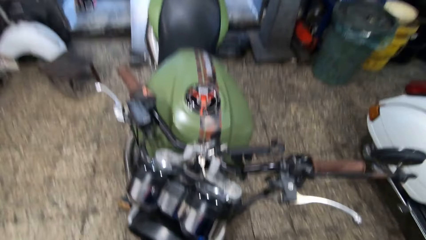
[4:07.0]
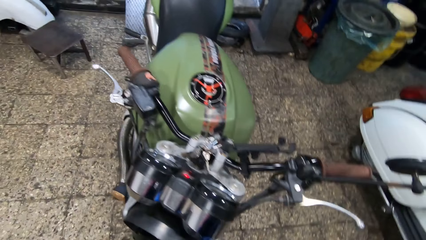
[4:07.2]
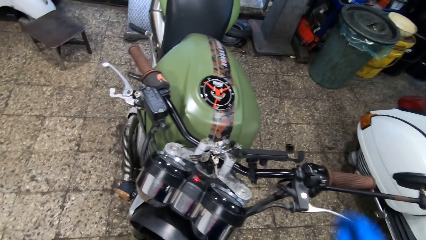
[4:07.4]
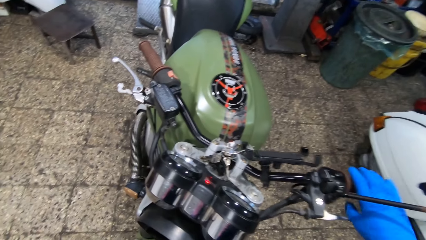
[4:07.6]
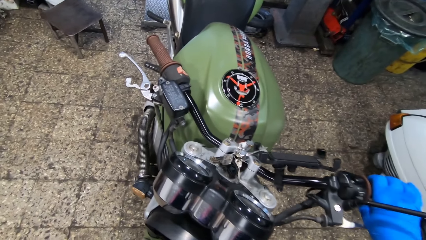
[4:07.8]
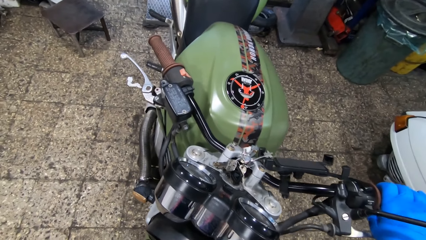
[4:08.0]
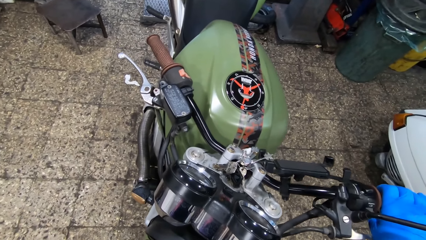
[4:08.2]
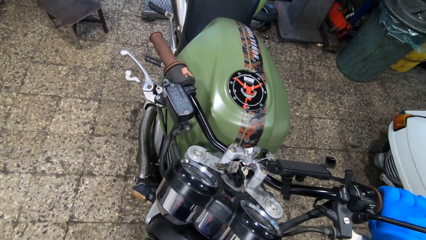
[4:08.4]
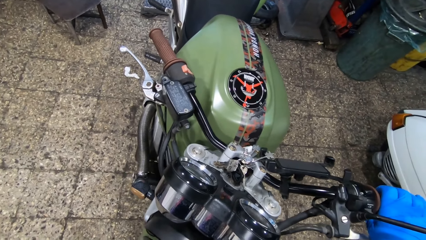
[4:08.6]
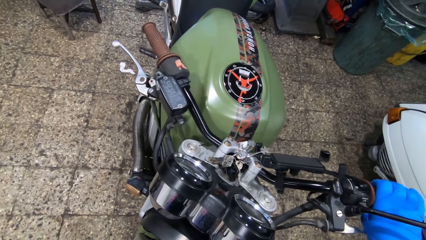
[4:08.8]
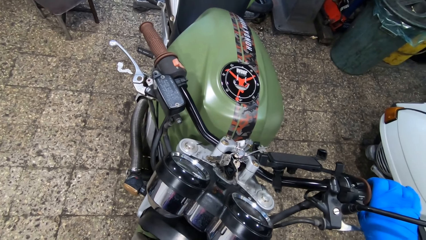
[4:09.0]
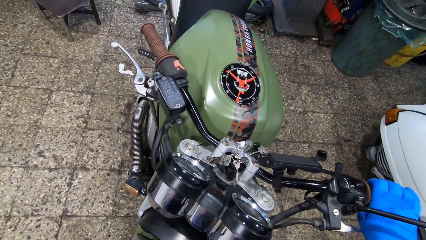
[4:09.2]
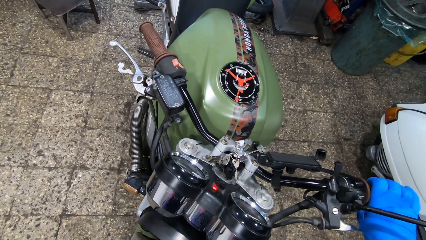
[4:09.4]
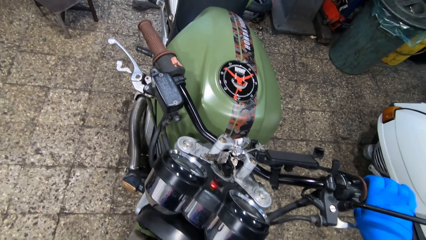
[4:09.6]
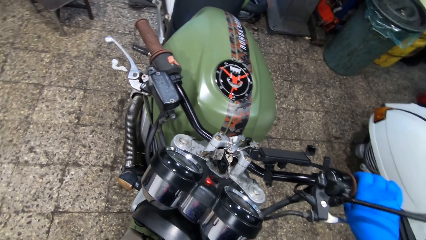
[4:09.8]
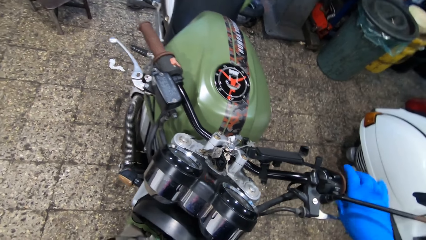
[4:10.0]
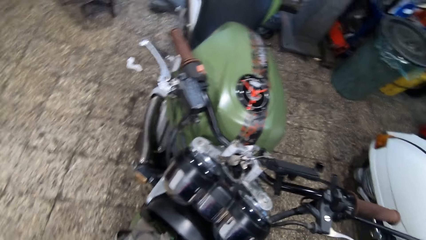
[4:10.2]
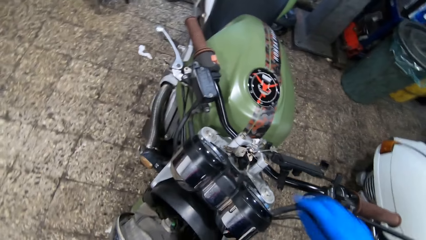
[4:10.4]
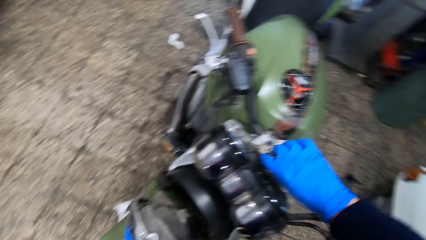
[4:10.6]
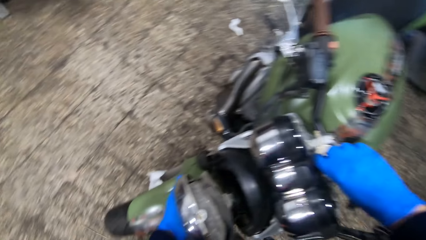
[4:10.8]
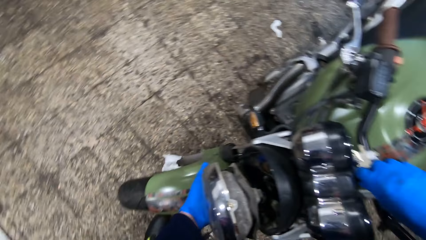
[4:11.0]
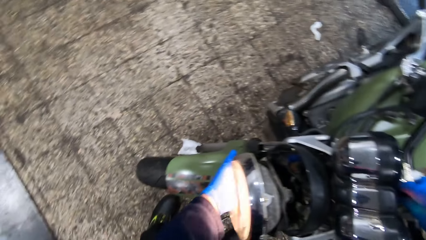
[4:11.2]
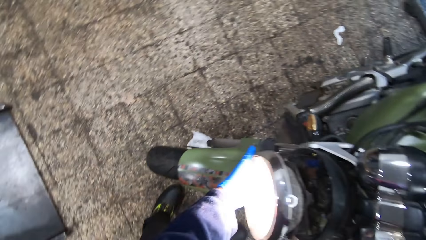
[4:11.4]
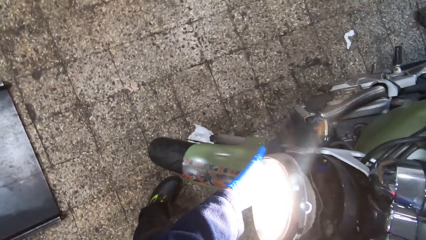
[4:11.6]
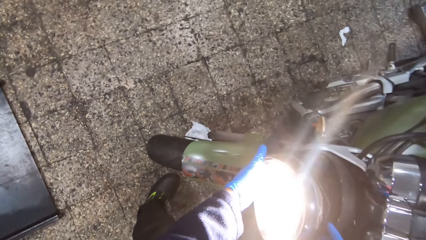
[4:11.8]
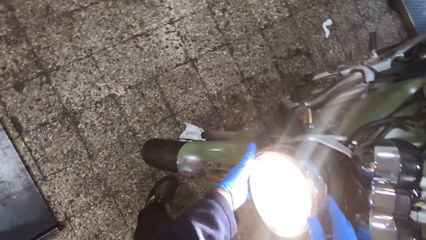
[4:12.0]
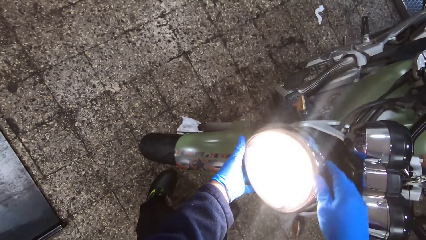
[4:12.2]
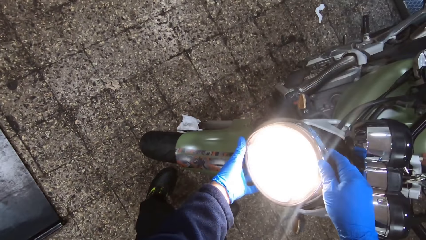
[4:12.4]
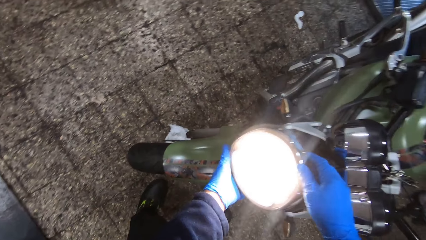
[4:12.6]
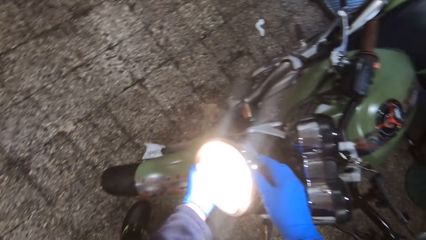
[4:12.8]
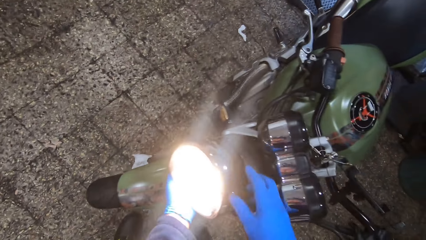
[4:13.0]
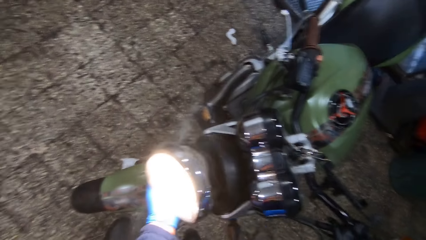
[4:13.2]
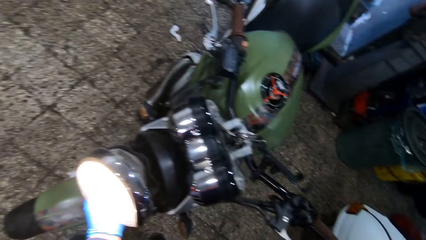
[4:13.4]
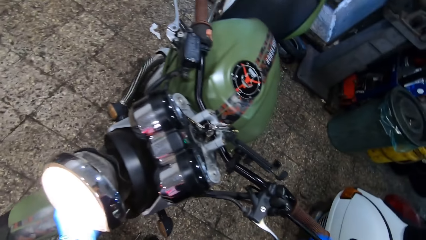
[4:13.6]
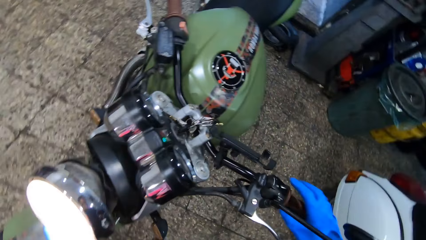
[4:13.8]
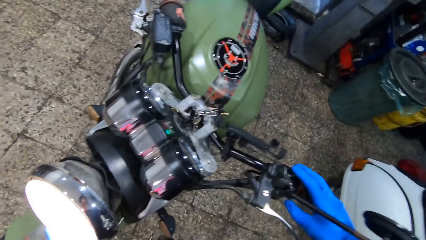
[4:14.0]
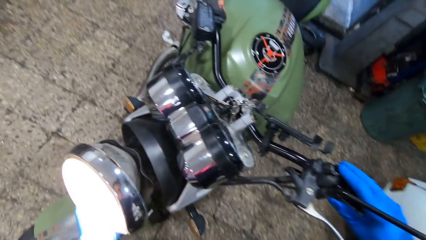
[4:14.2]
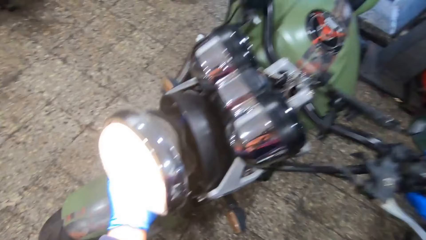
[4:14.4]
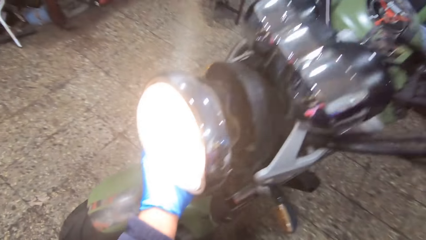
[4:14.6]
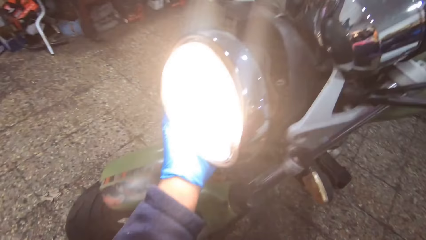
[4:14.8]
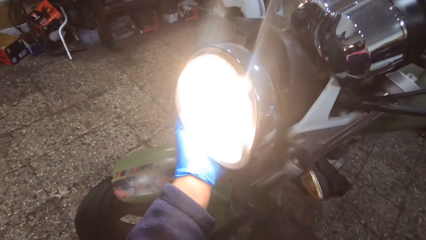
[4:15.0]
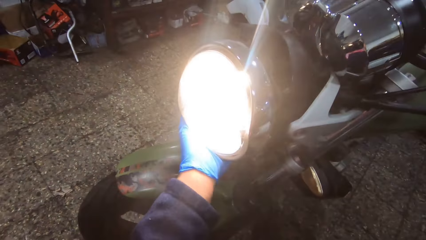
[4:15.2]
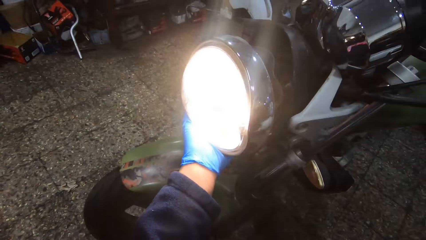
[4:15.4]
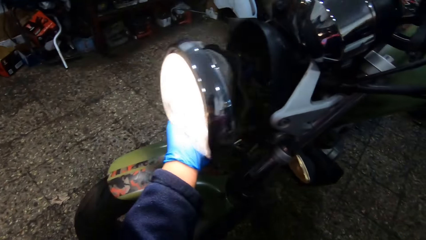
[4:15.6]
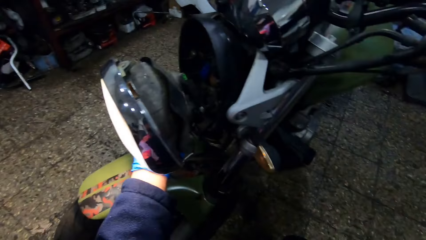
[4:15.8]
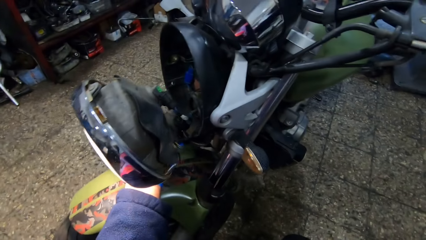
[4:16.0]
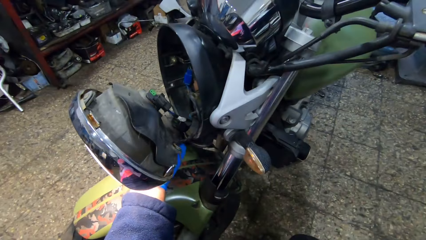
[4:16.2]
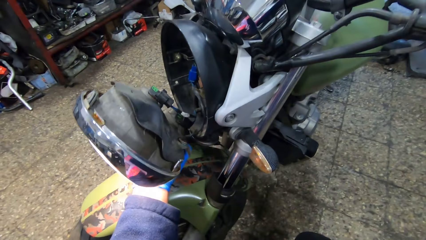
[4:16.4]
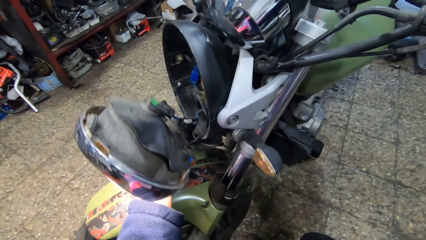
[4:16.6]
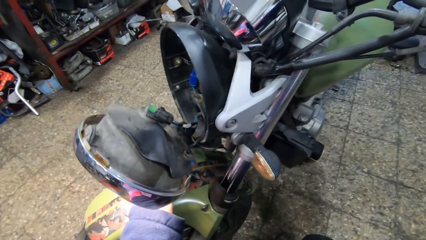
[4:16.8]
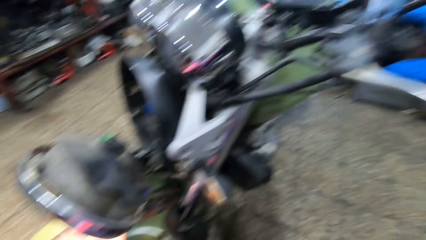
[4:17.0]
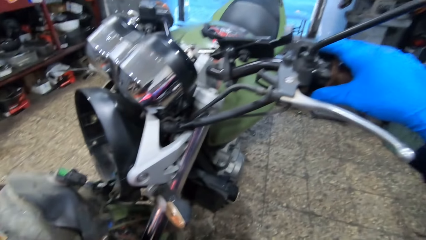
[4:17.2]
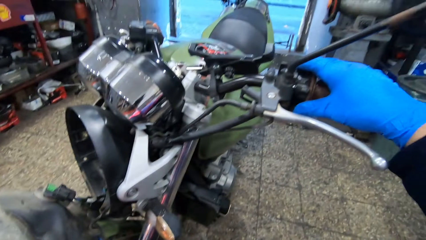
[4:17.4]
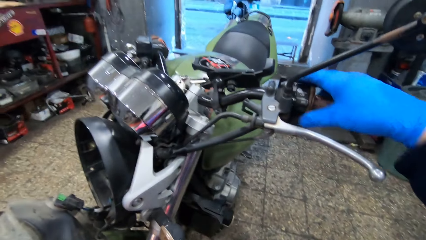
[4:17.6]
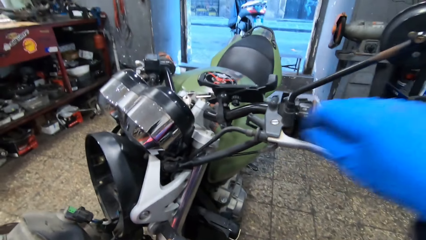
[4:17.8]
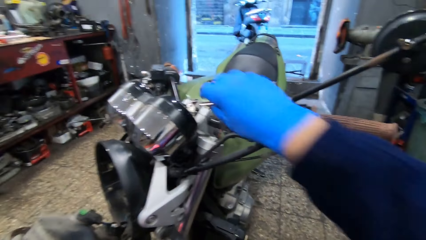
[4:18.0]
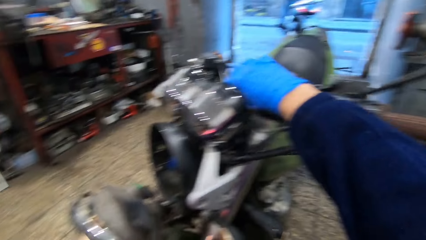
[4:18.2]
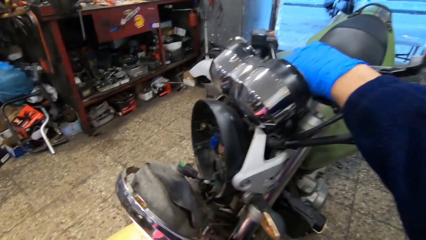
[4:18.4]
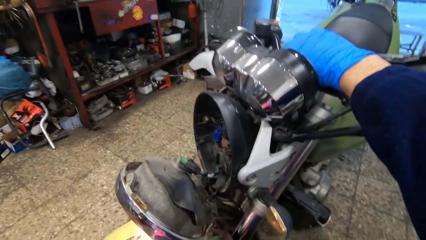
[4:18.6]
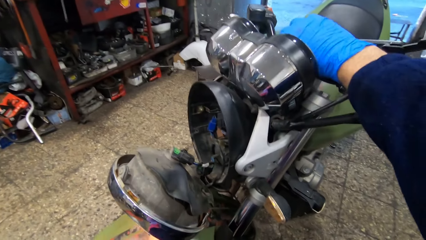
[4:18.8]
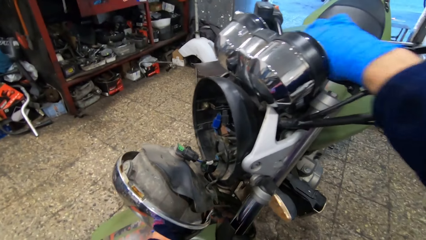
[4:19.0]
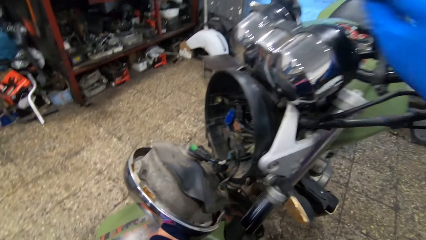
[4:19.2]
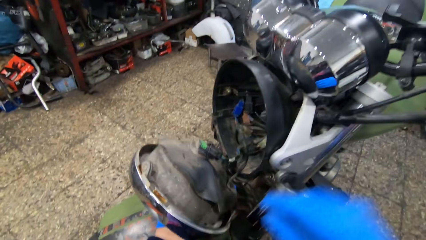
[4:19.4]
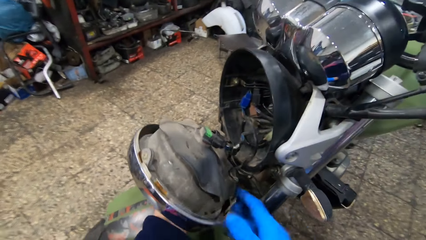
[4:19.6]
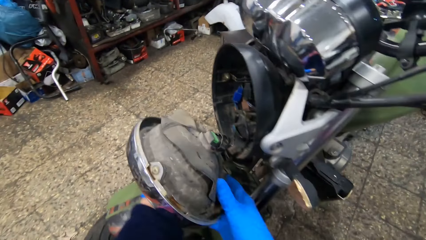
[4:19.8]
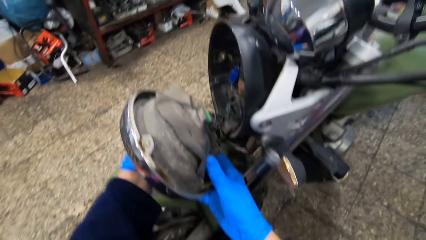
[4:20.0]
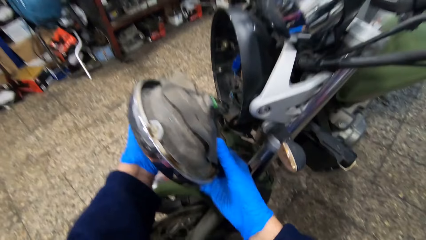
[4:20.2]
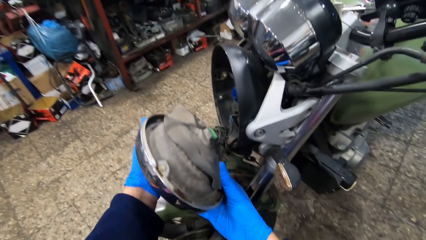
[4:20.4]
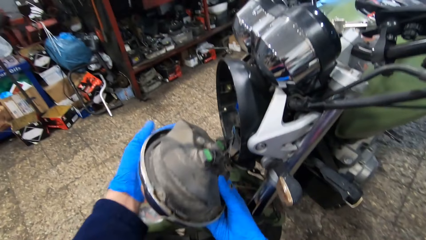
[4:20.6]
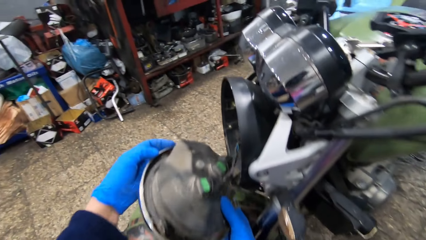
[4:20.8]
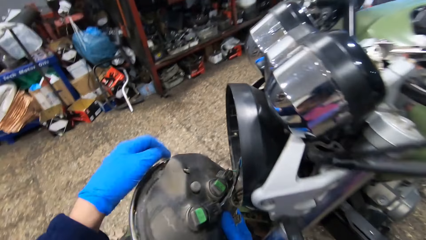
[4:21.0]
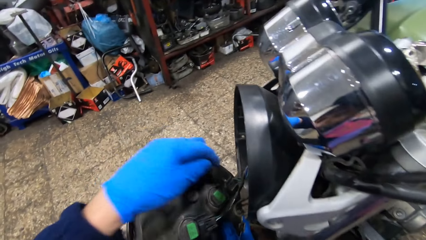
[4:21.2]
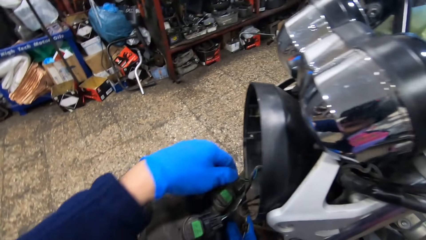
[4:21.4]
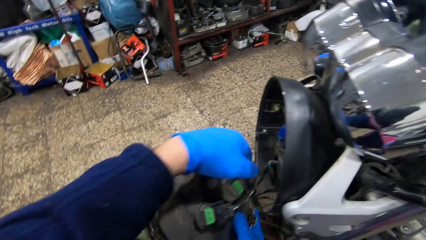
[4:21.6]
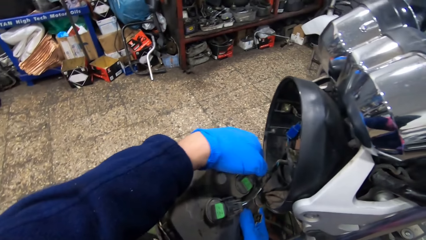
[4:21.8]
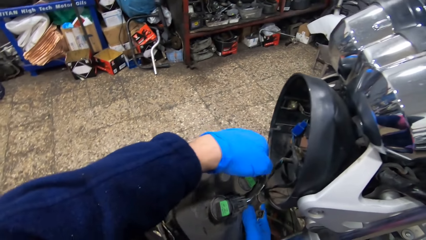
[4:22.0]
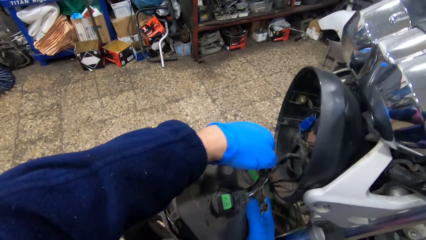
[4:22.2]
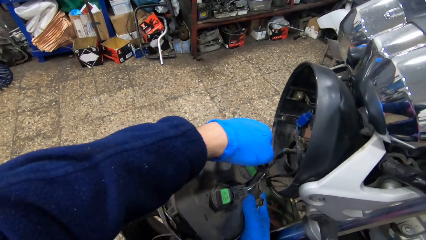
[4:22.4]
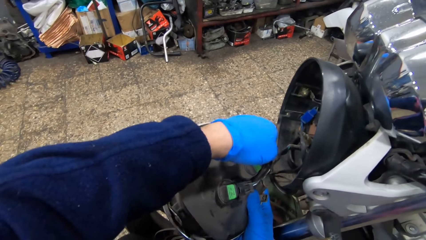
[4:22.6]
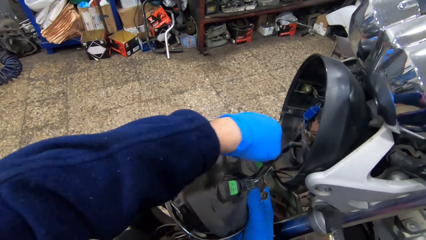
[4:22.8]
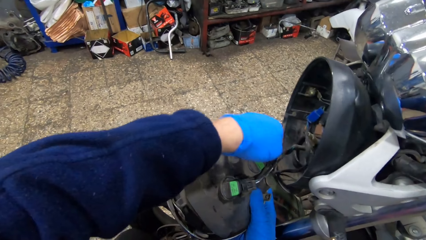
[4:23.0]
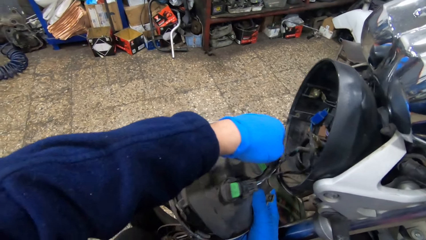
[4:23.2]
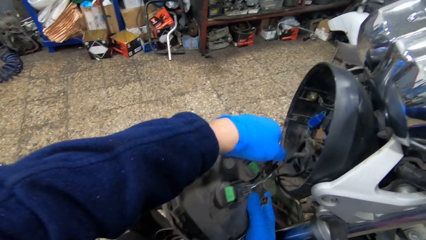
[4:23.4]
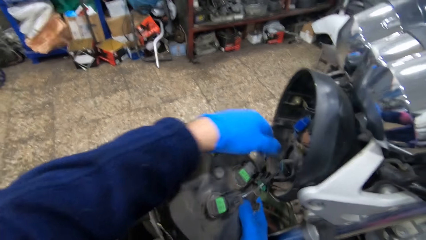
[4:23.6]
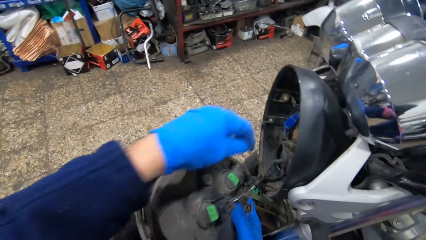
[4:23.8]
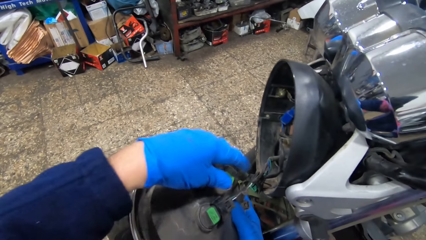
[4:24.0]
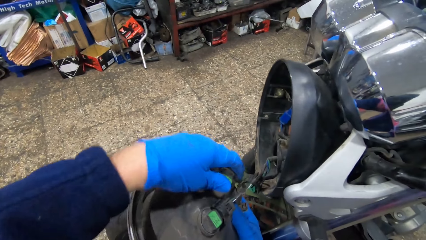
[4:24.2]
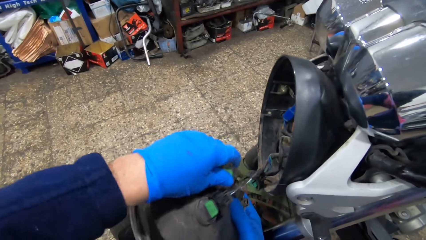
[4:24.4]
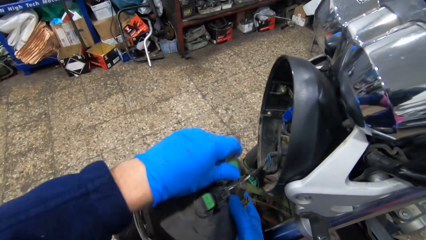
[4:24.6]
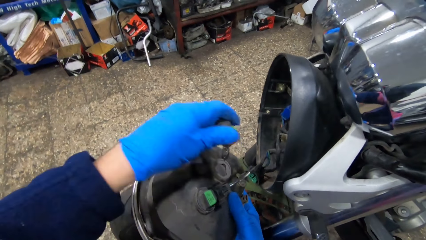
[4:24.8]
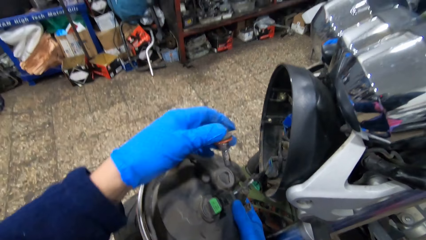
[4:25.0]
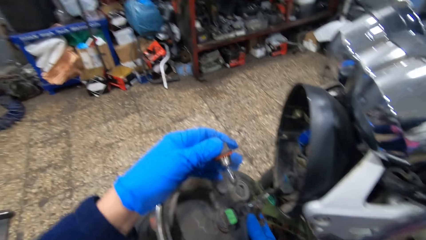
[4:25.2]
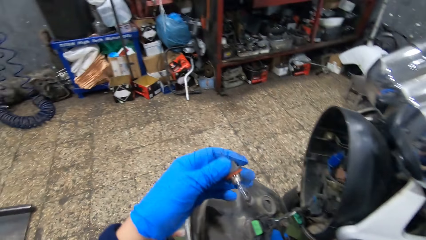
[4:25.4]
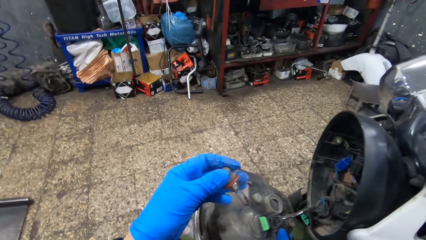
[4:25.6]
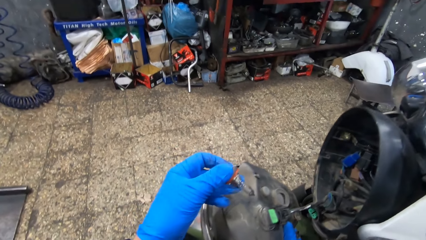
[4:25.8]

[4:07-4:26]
The camera wearer looks around a garage. He touches the clutch lever on the motorcycle. He holds a handle with his hands. He turns on the motorcycle with the key in his hand. He adjusts a light with his hands. He touches the headlight from the motorcycle with both hands. He touches the clutch lever on the motorcycle with his right hand. He holds the handle with his hand. He adjusts the light with his hand. He touches the keys on the motorcycle with his right hand. He holds the handle with his hand. He touches the headlight with his right hand. He adjusts the light with his hands. He removes a wire from the headlight with his left hand. He adjusts the wire with his hands. He removes the lamp in the headlight with his left hand.
